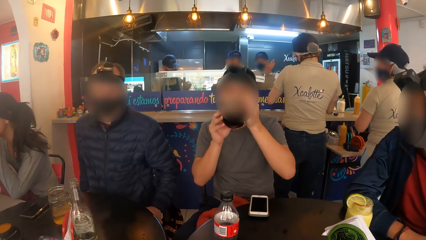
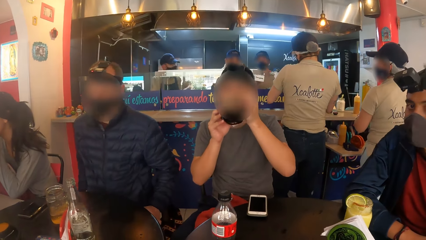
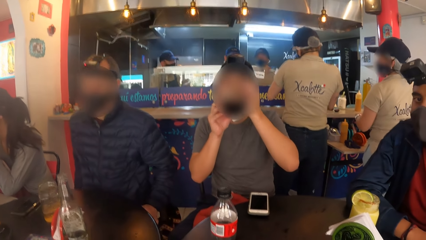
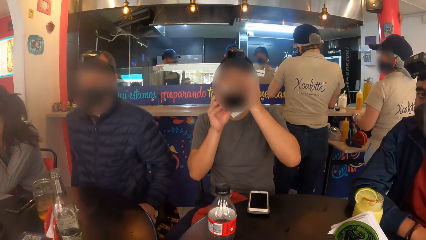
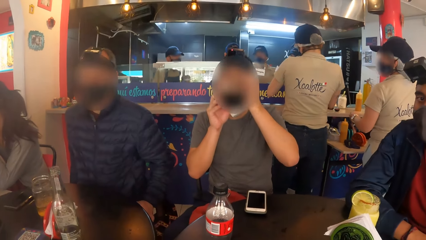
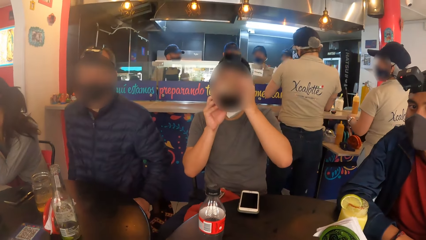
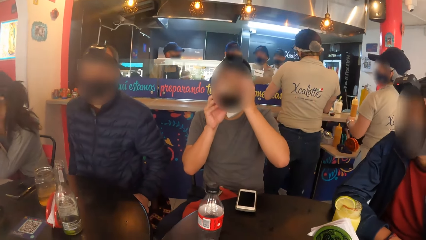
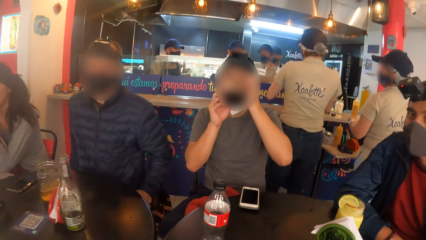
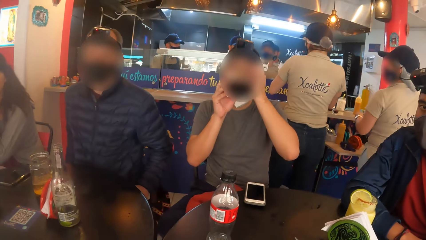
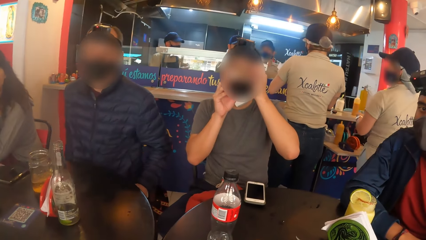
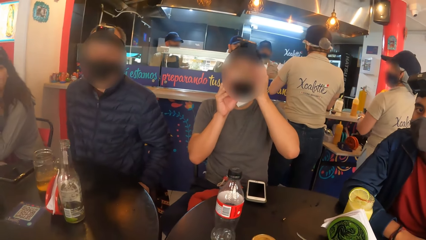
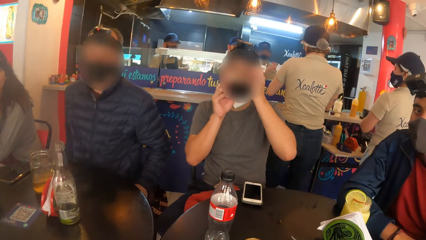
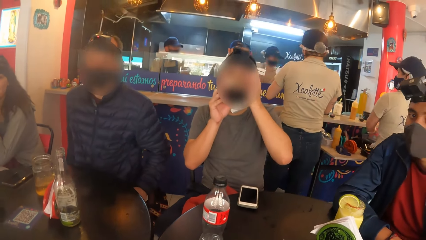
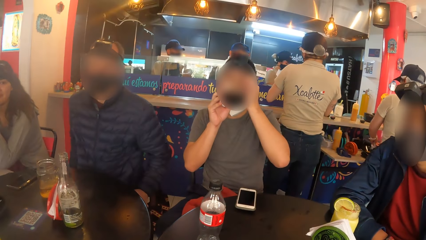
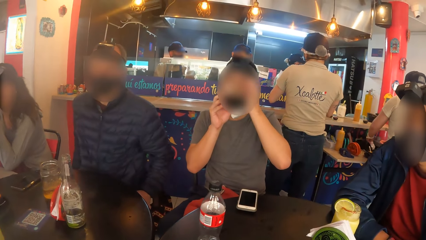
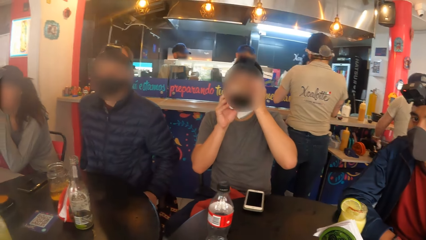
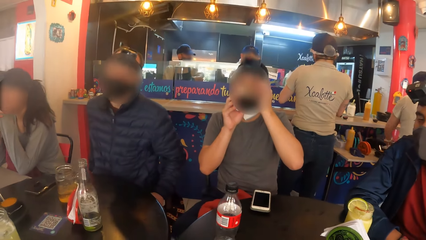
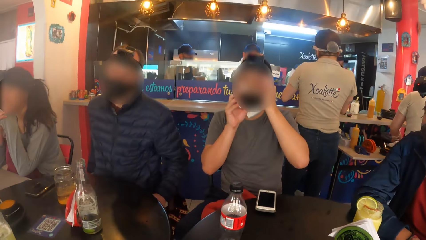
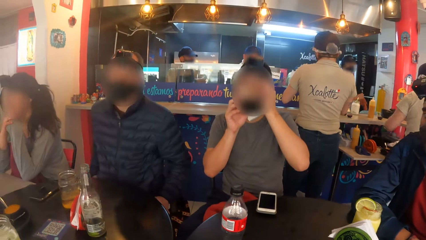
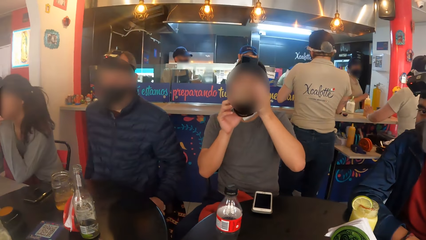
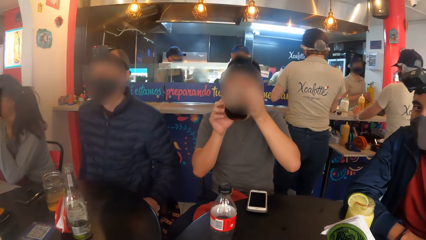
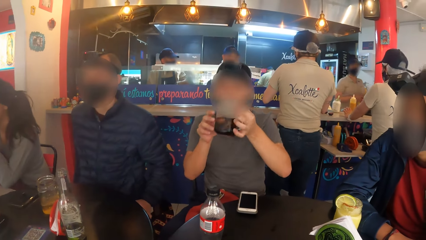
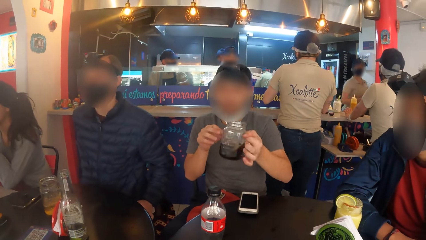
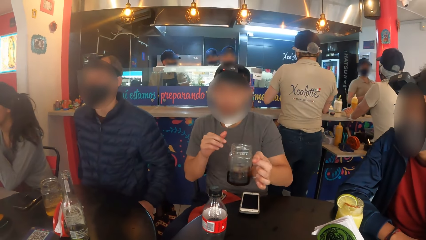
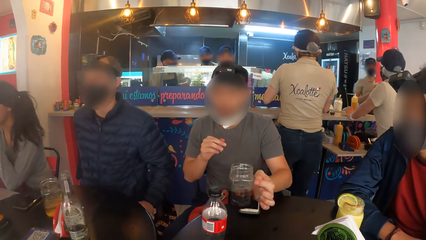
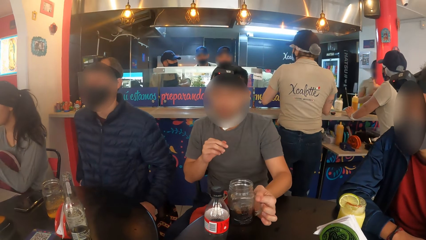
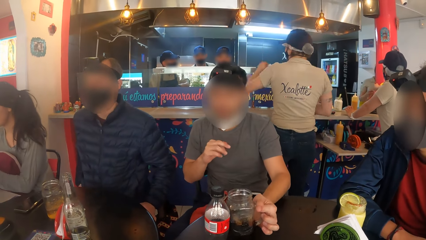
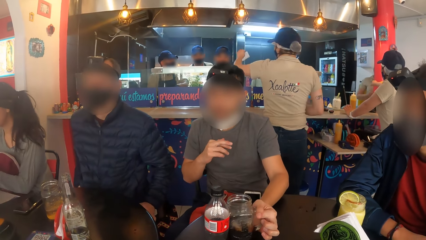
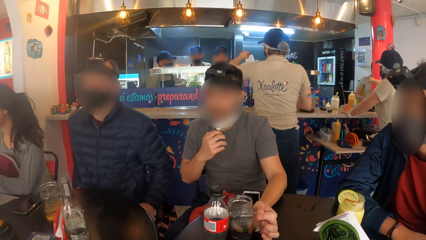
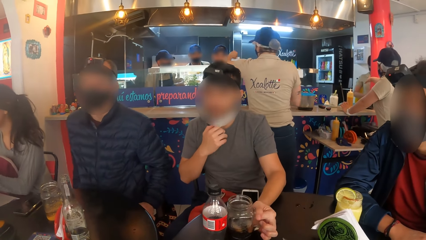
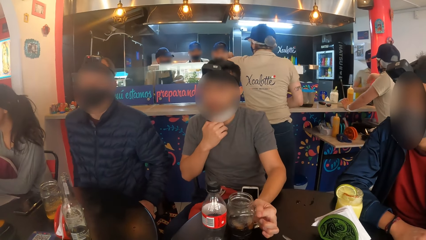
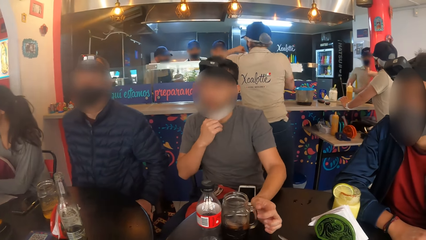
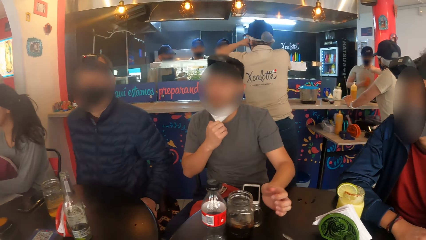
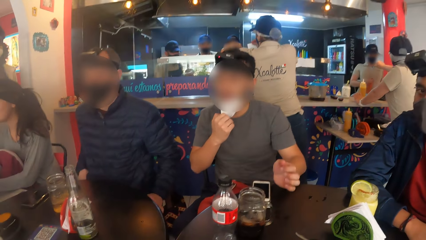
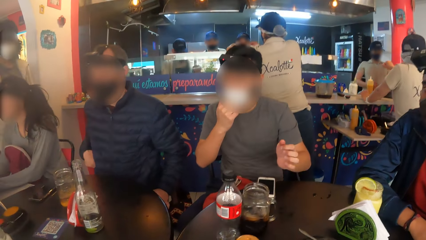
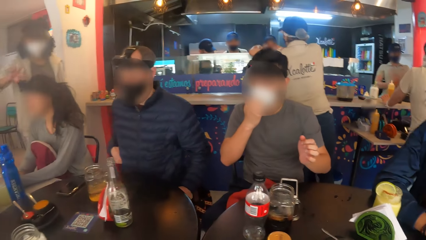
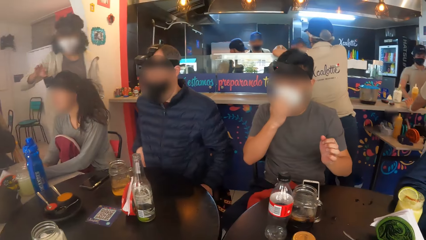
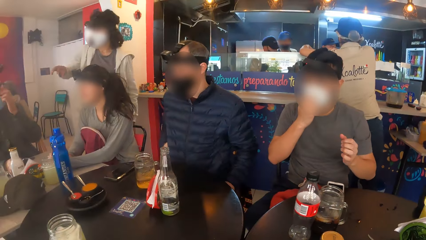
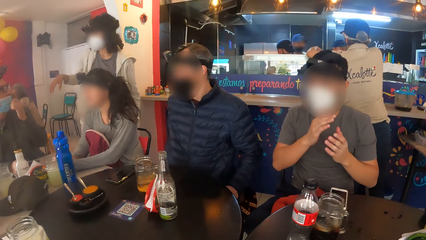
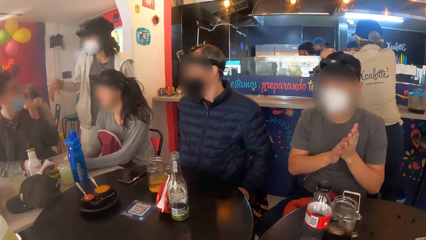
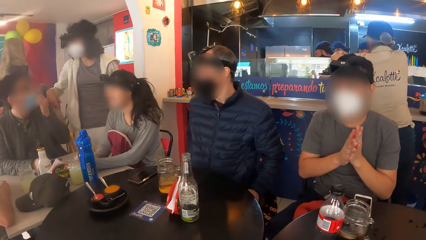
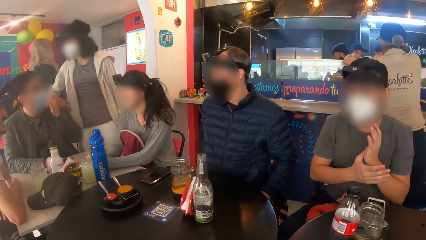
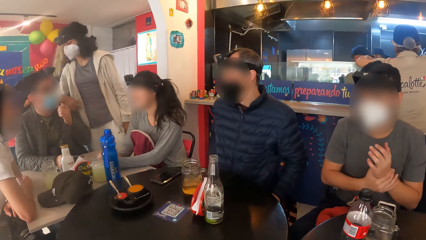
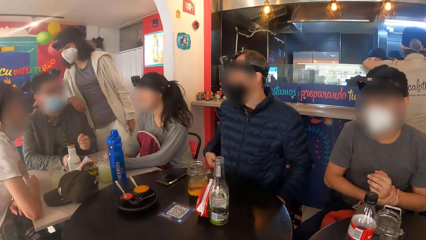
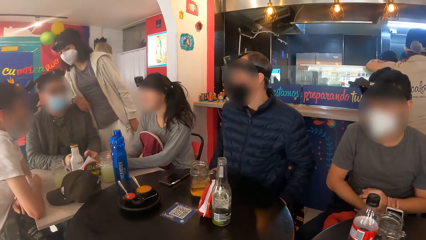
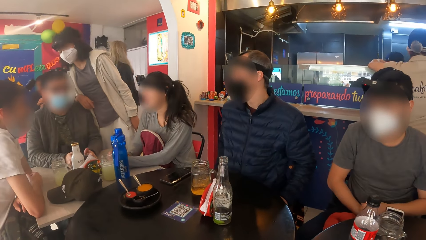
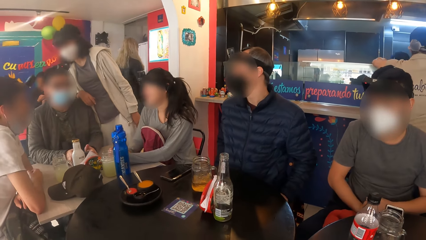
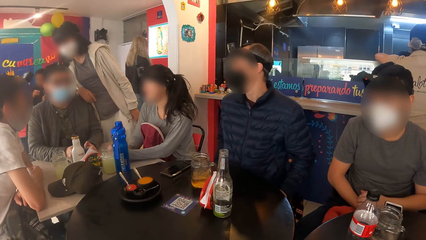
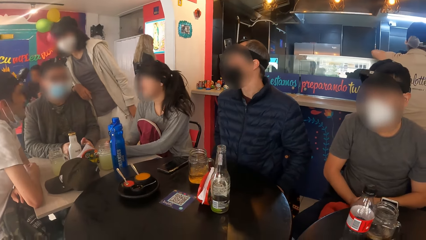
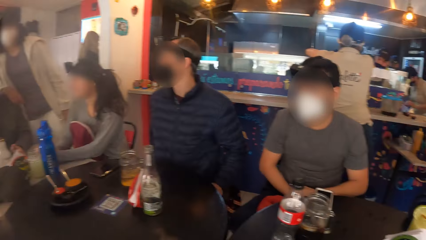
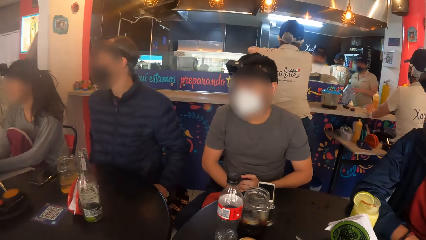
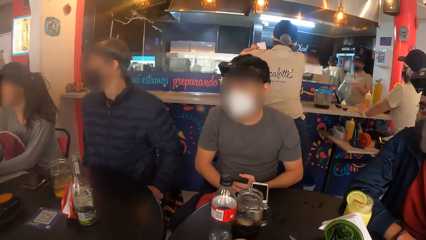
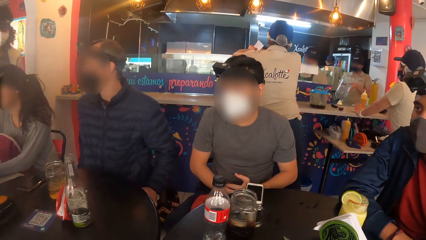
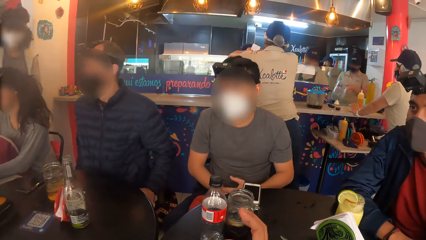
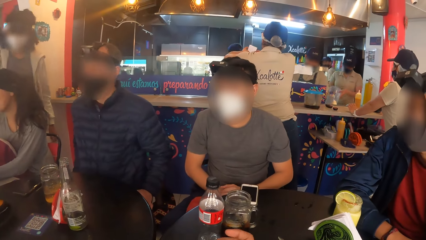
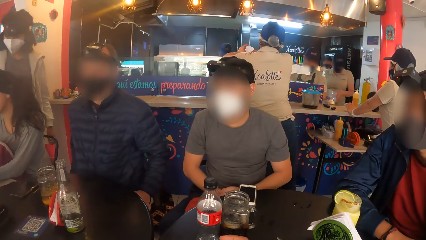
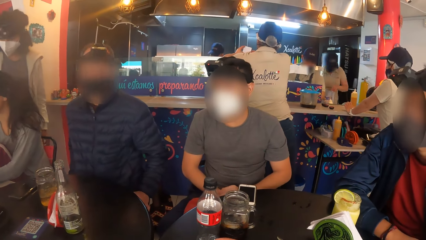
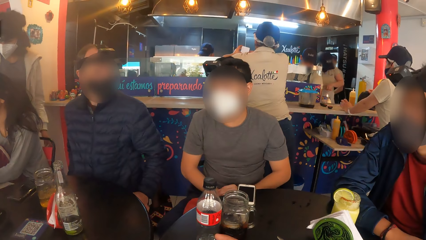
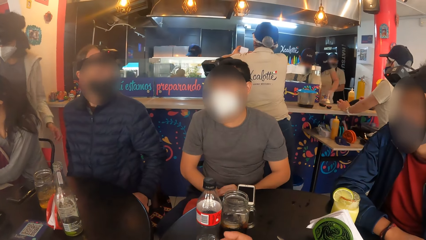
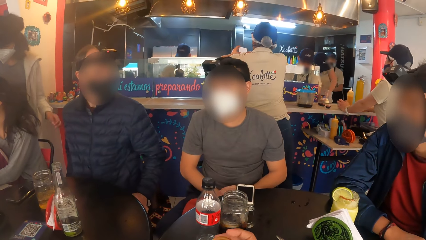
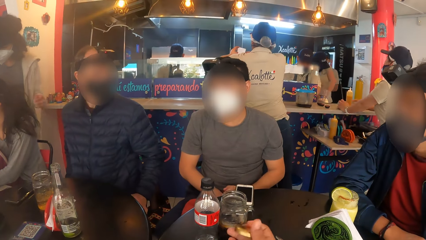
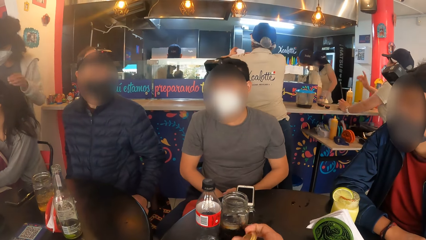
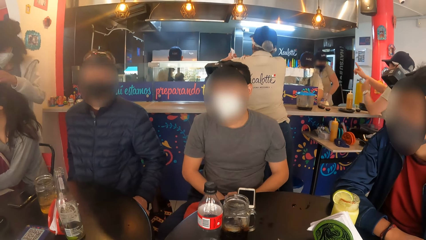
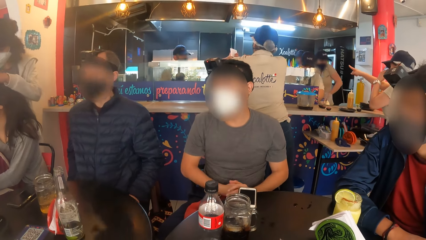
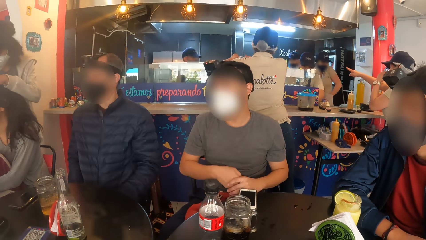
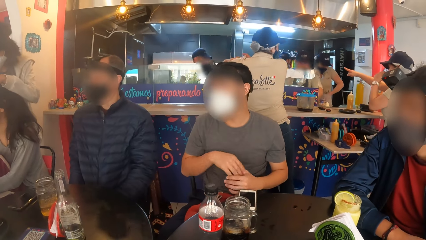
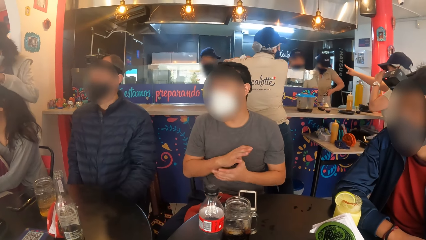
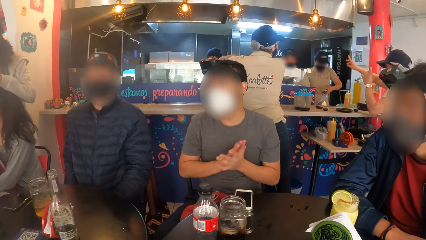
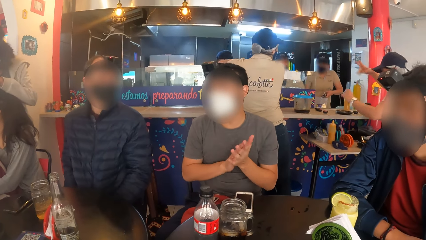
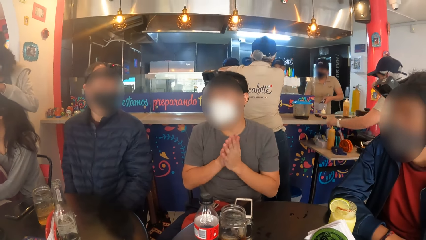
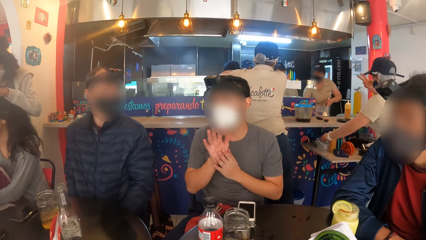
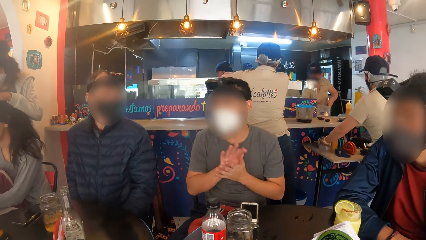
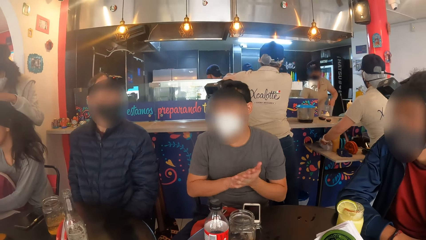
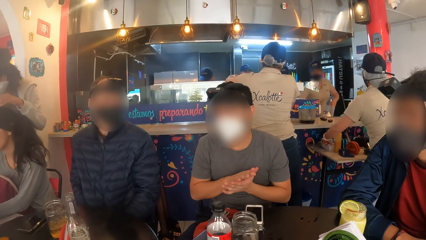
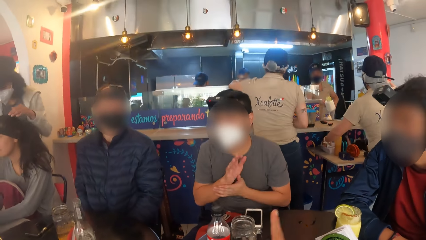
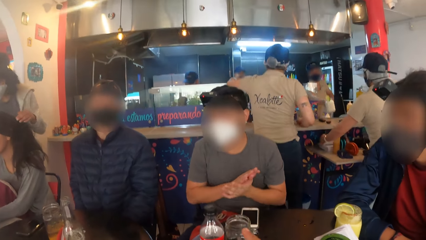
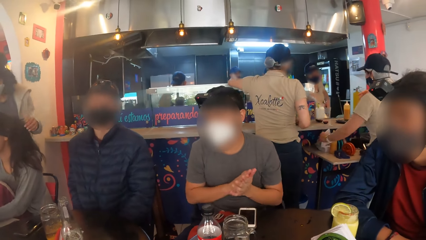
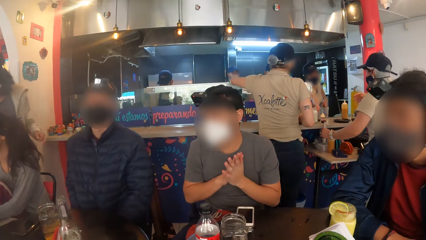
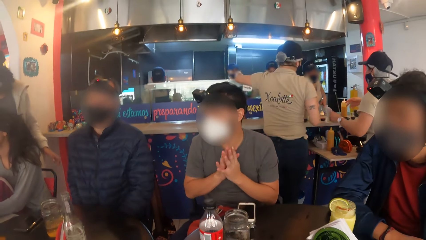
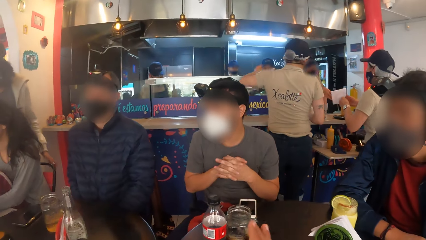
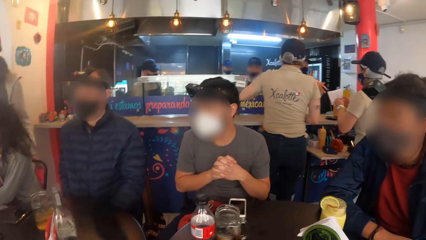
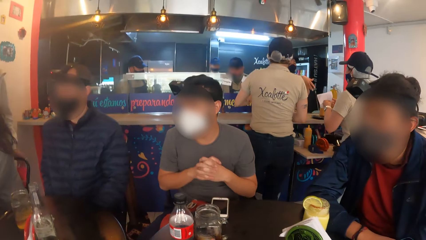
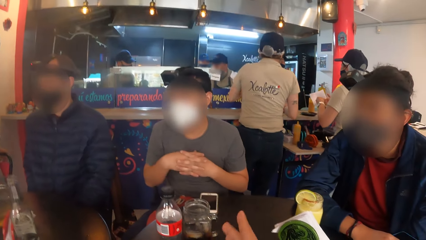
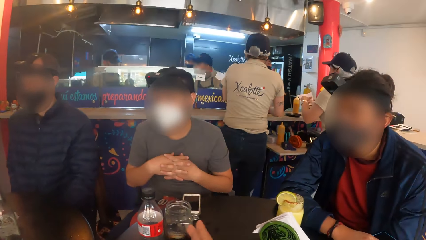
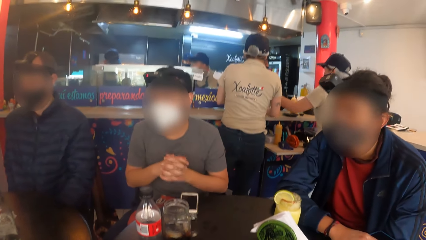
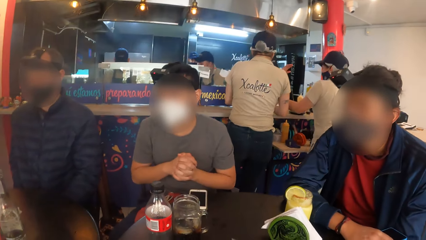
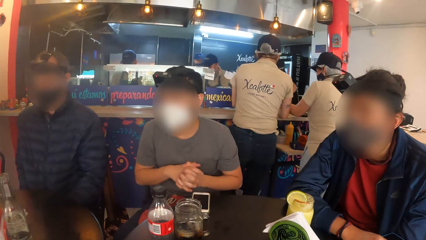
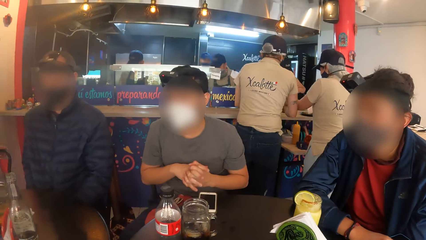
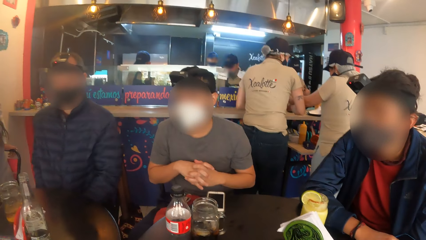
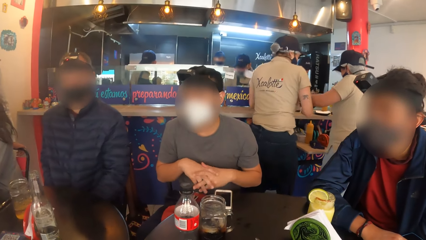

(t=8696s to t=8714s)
The man drops the cup on the table with his left hand and adjusts the facemask on his face with his right hand. The camera wearer moves their fingers. They remove the bottle lid from the bottle on the table with their right hand.
